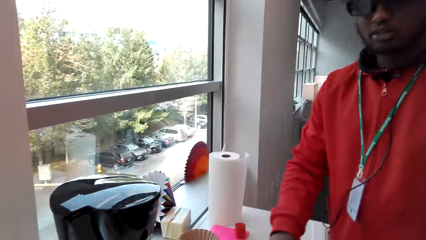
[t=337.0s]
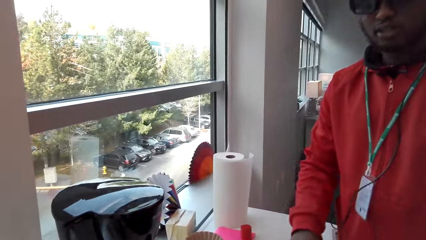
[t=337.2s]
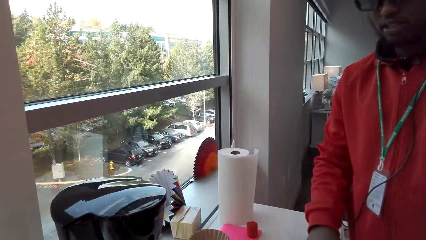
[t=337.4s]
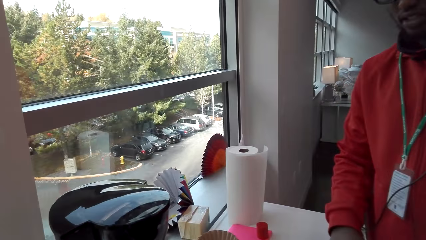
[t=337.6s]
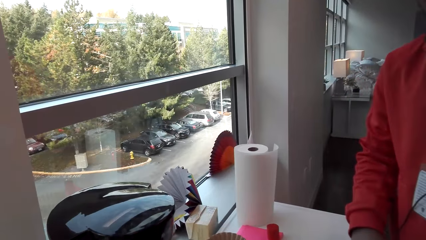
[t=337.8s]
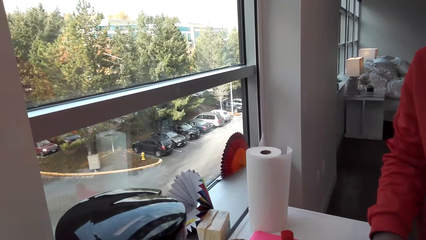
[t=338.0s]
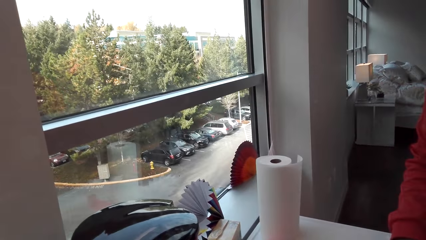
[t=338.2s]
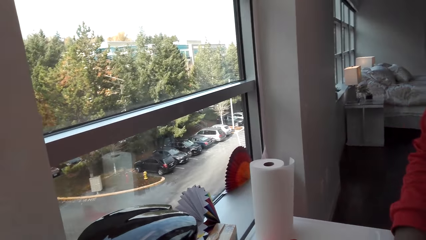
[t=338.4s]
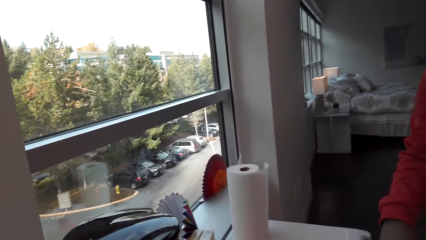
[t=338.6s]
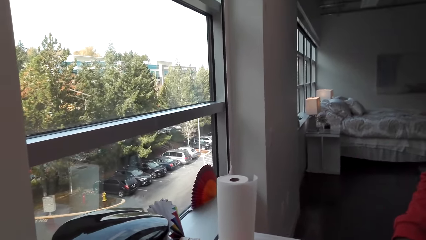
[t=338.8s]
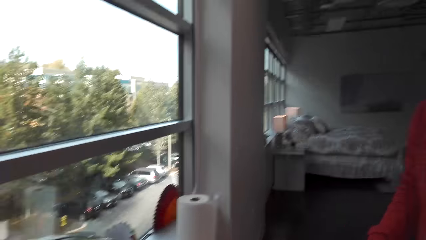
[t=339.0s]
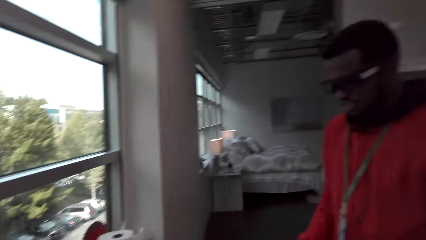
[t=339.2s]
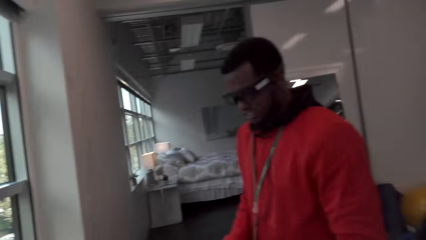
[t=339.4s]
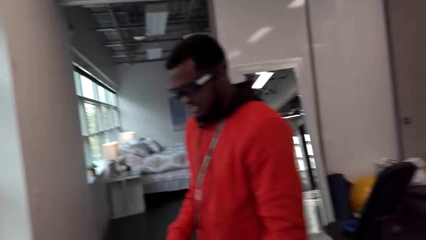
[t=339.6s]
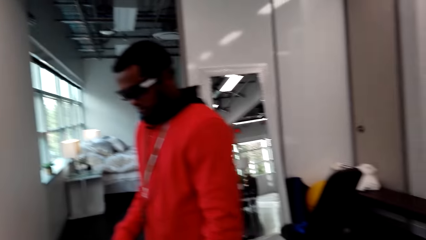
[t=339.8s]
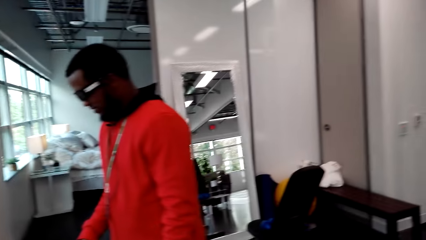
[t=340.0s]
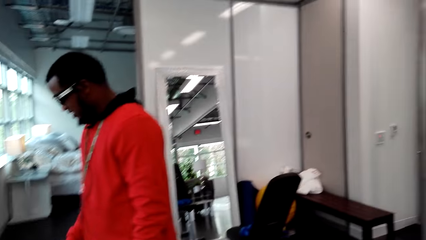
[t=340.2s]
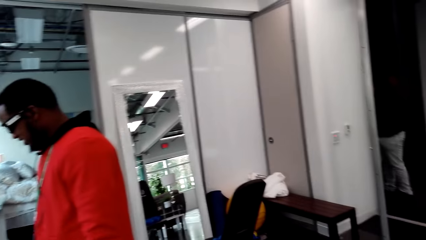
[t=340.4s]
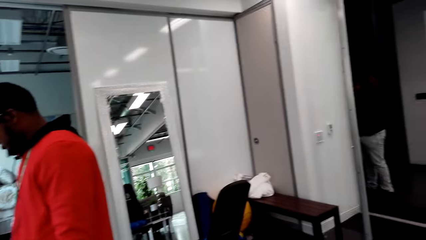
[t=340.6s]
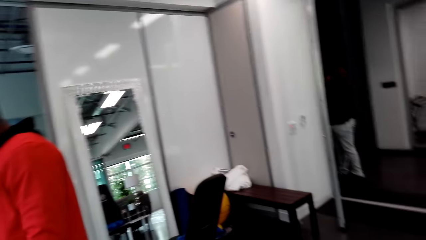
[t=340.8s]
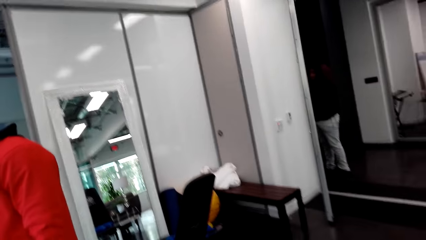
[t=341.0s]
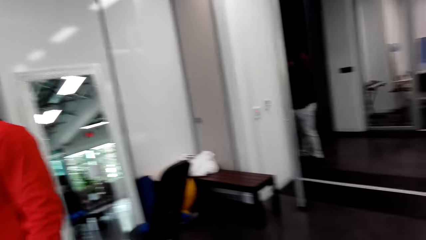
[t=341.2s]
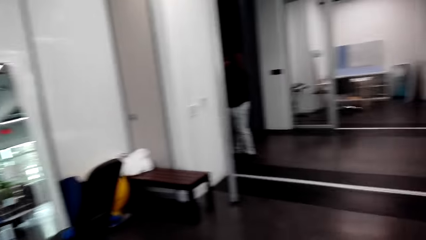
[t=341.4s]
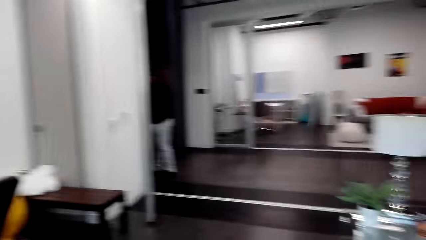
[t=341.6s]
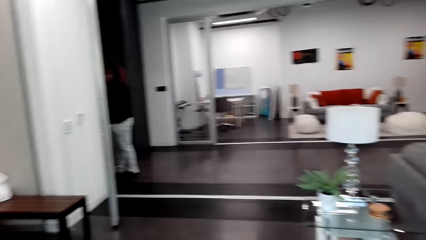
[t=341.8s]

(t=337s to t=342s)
A man talks. The camera wearer looks around.

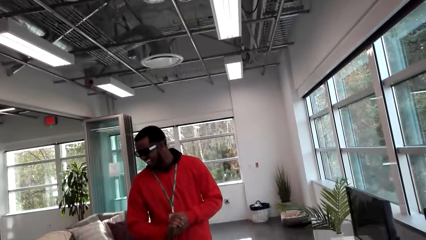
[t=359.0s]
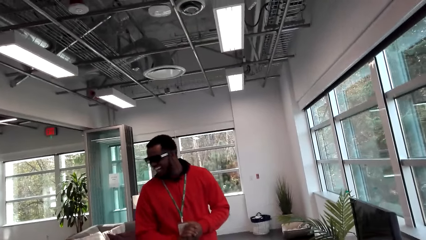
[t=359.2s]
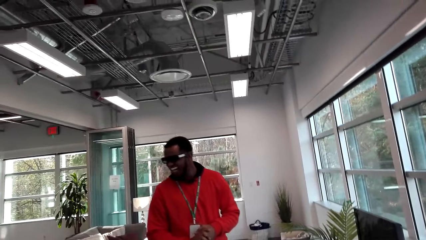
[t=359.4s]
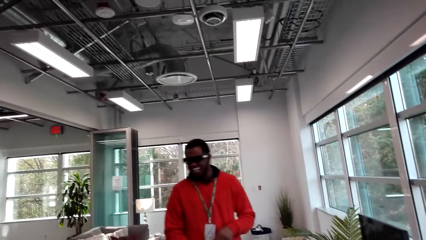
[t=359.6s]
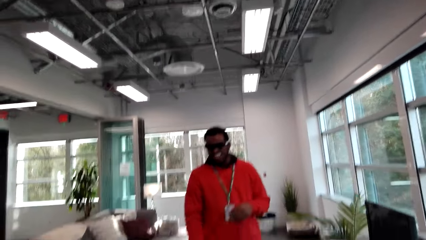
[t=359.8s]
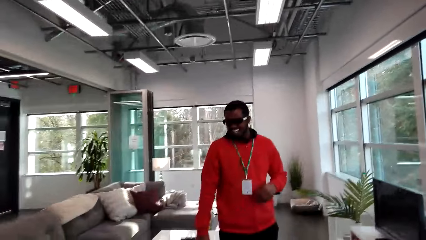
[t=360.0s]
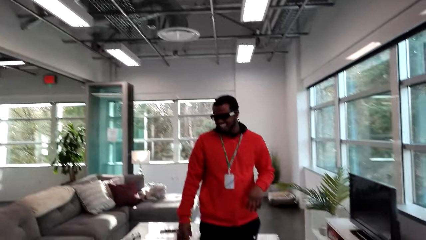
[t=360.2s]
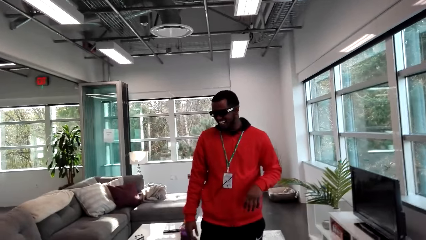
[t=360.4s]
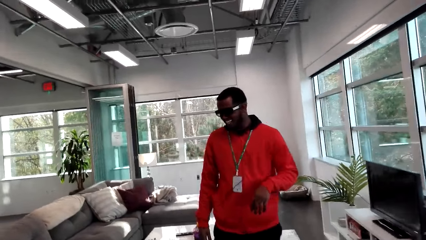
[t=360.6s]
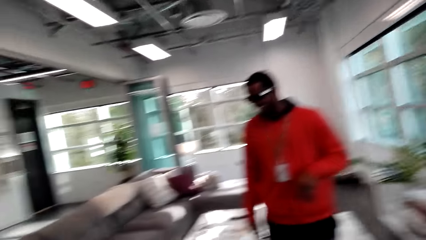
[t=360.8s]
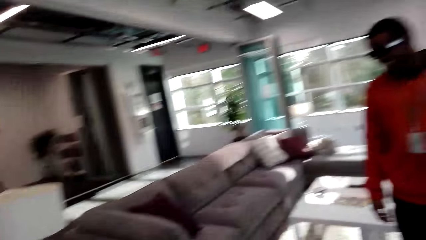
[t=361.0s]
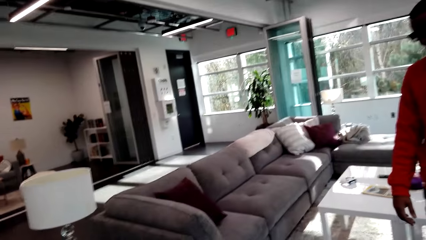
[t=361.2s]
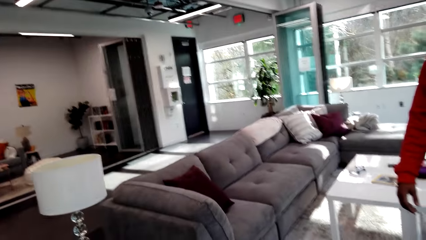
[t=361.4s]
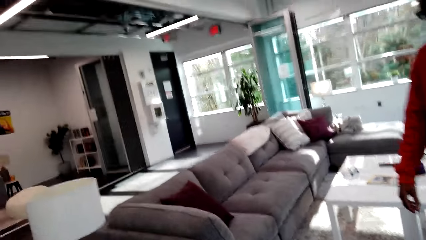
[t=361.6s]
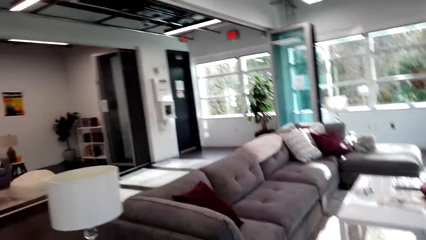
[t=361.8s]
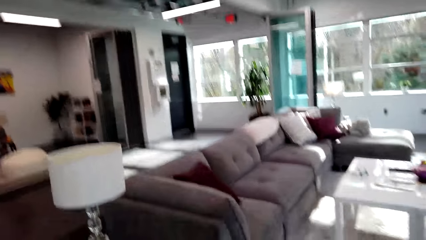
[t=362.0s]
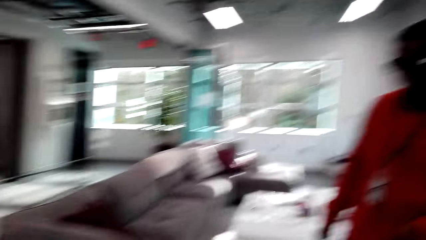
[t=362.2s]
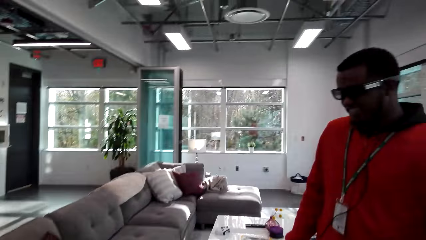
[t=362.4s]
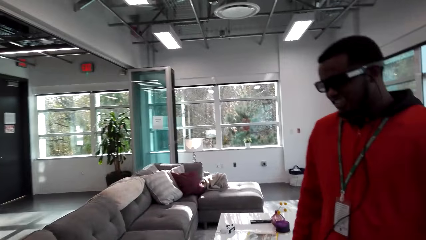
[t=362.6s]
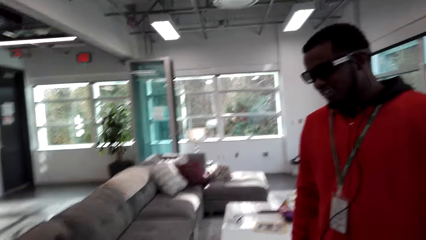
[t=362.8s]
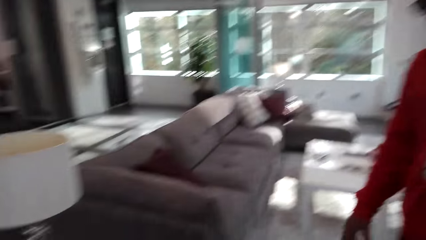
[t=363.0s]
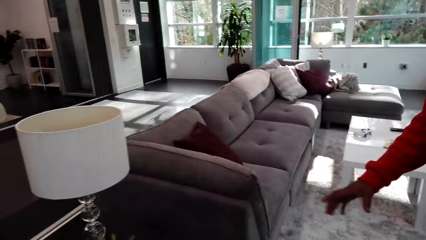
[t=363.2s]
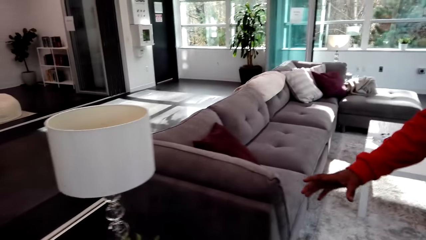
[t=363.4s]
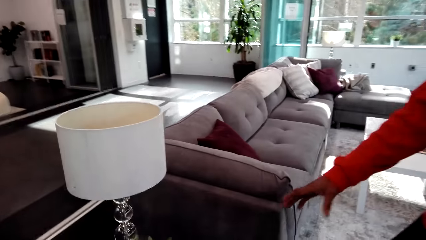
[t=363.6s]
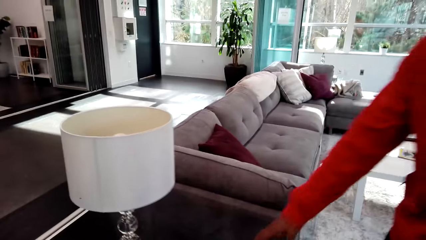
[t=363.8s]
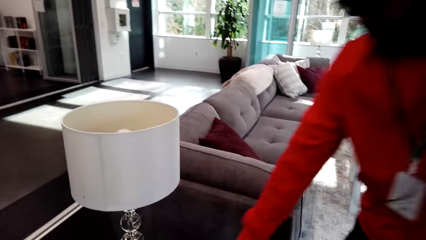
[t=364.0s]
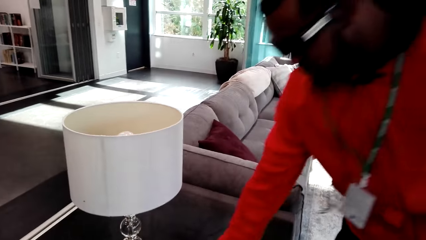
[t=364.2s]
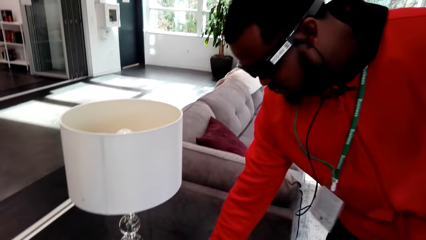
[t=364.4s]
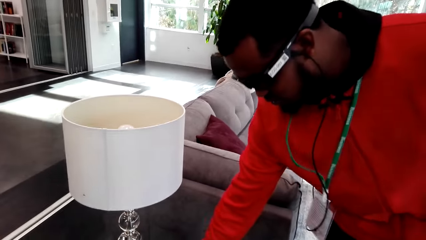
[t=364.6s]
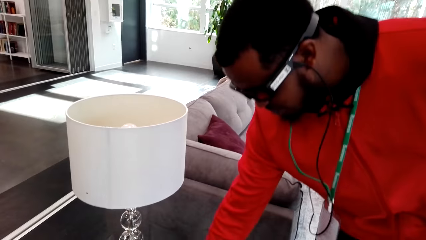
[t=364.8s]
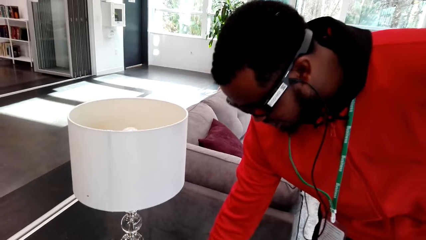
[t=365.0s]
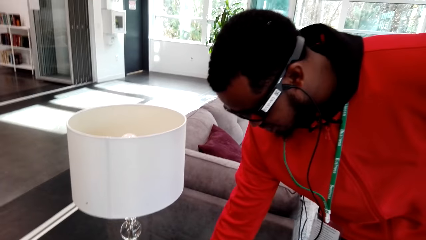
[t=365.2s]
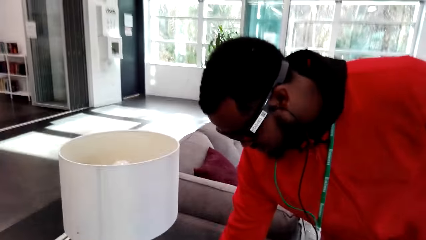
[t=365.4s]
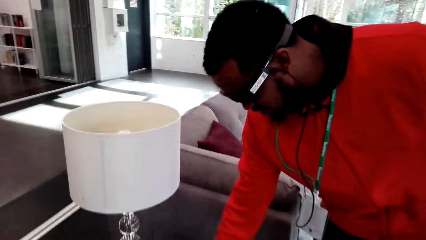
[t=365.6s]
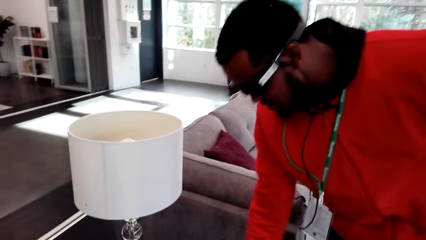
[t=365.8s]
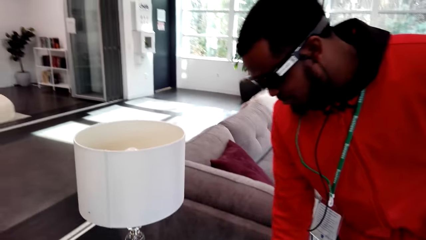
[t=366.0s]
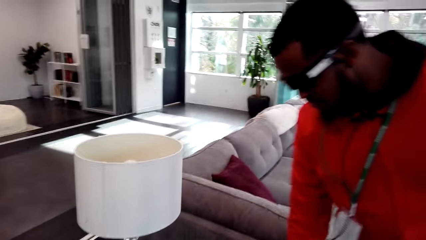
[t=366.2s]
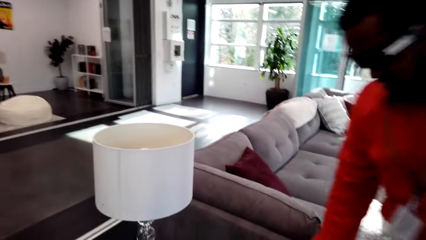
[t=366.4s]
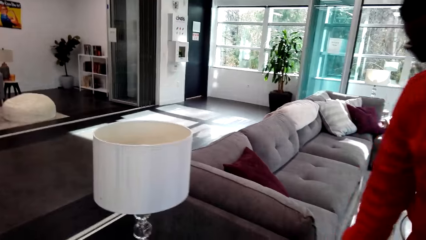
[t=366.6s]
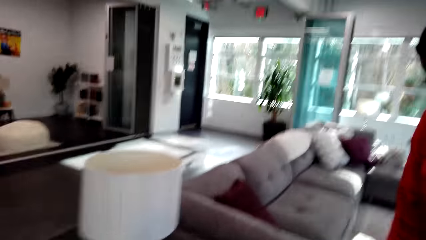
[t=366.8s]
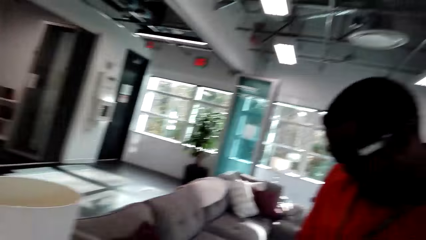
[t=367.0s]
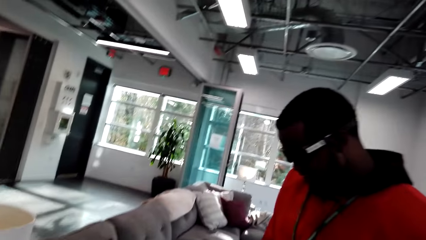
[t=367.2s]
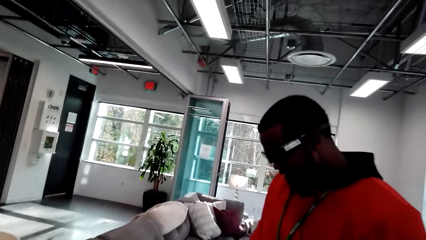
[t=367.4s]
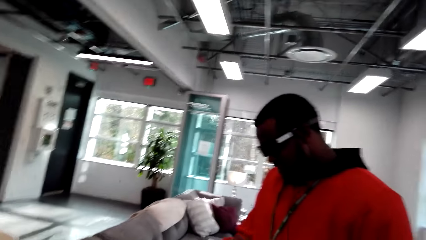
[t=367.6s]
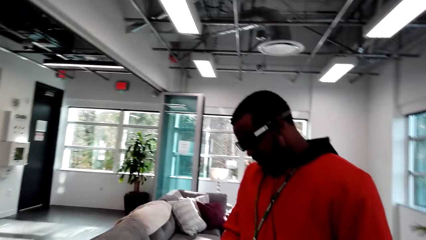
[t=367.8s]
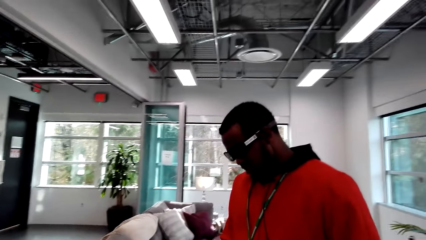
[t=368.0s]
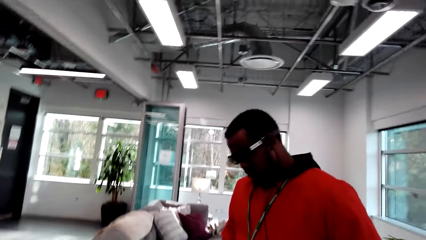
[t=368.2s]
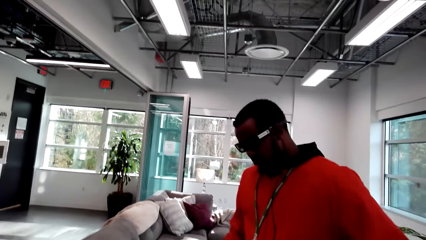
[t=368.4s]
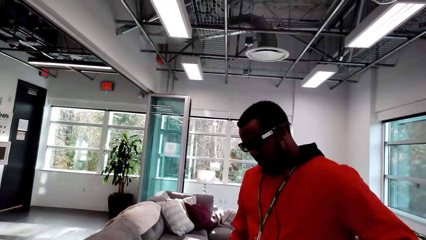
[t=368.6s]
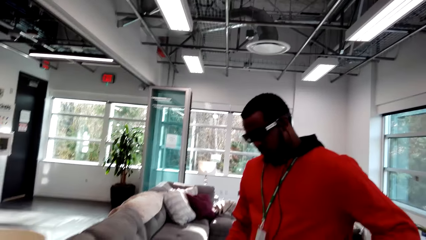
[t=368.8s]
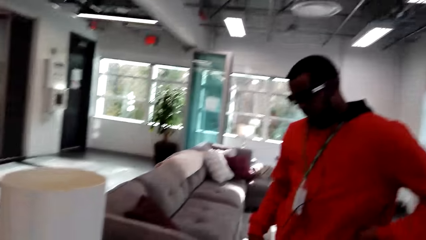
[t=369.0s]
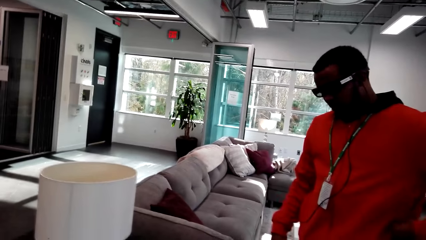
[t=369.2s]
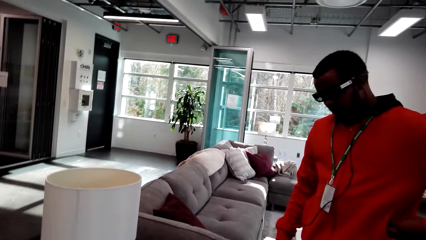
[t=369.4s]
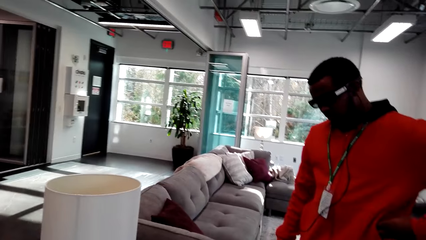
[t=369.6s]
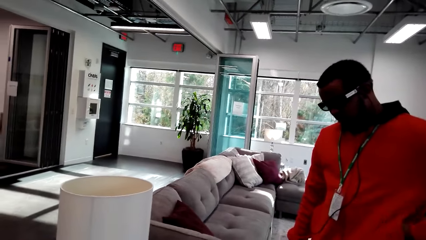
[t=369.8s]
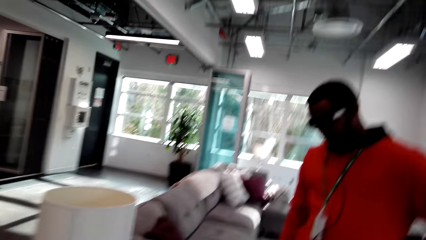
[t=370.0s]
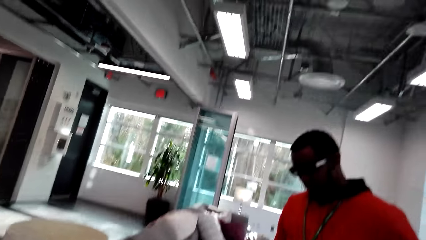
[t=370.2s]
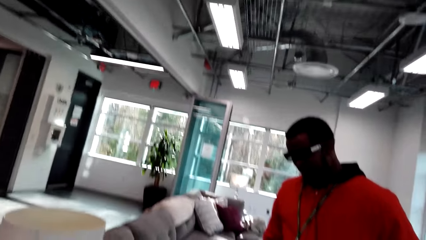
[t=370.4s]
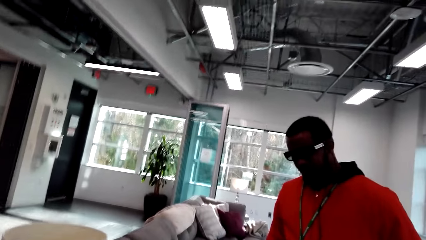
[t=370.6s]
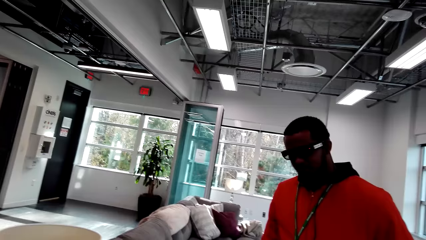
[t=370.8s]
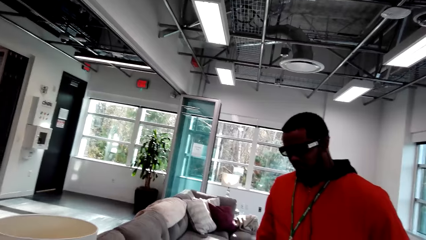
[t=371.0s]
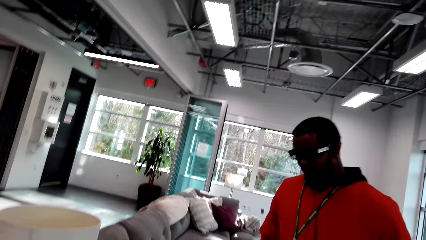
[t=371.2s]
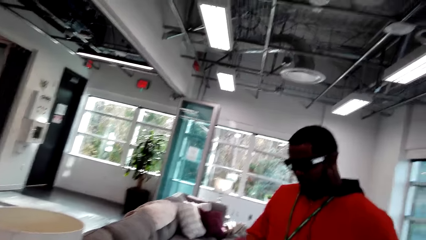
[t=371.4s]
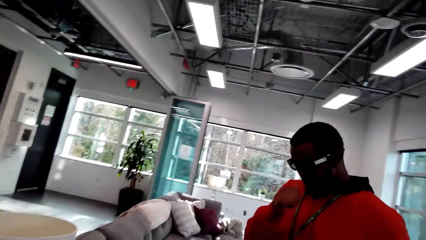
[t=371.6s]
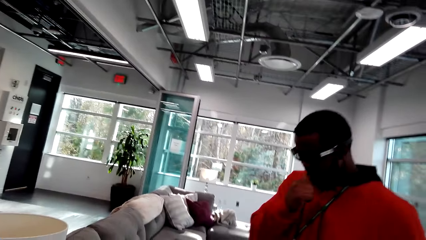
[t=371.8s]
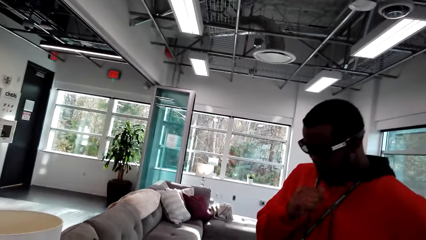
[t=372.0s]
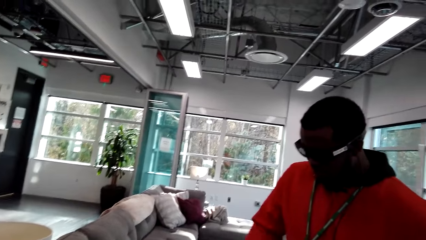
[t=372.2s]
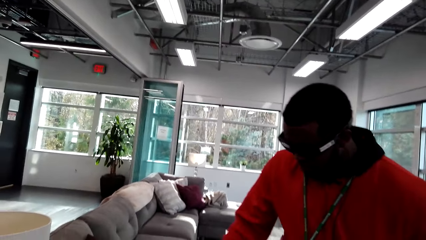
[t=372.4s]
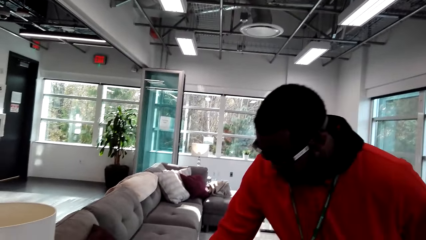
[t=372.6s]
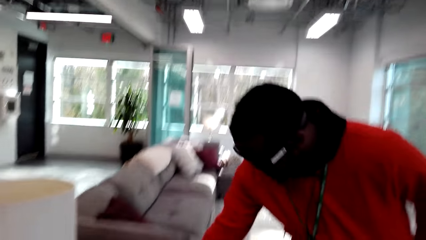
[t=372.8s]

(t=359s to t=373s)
The camera wearer talks. A man talks. The man shows his furniture. The camera wearer talks.
